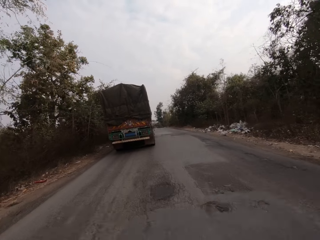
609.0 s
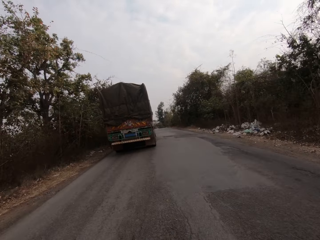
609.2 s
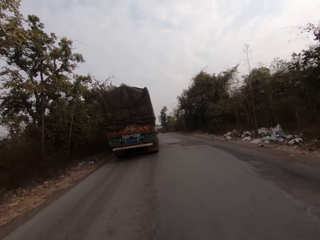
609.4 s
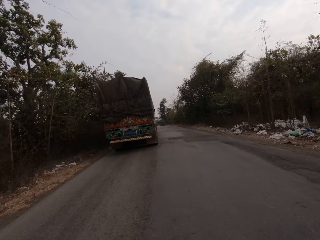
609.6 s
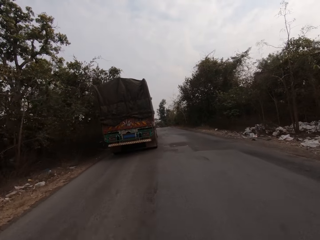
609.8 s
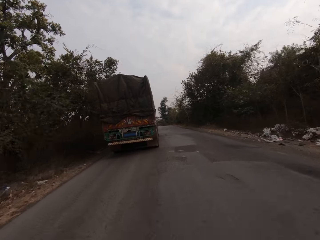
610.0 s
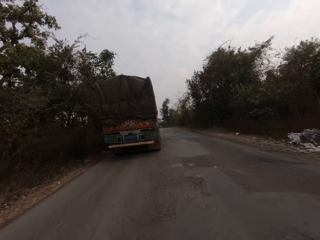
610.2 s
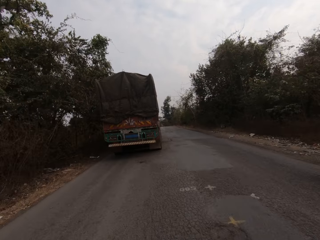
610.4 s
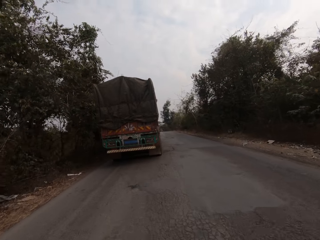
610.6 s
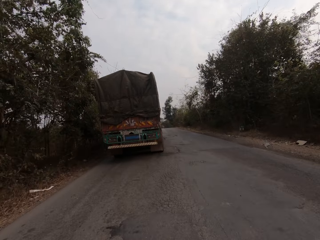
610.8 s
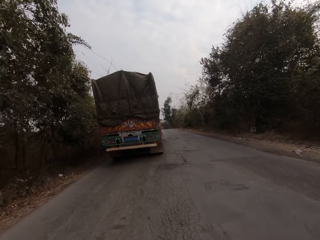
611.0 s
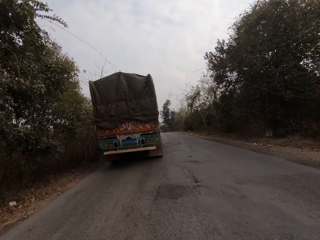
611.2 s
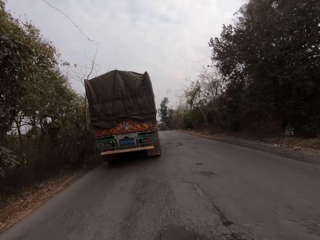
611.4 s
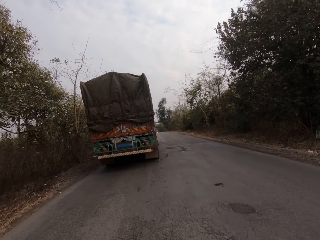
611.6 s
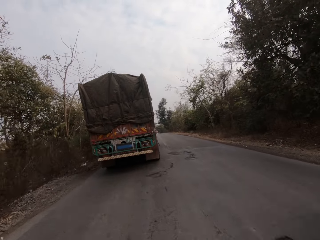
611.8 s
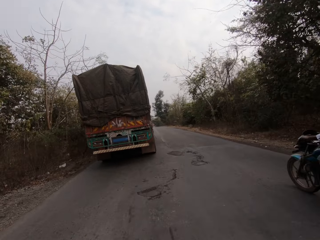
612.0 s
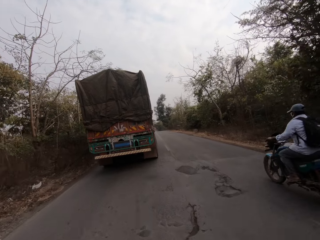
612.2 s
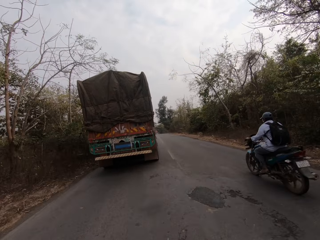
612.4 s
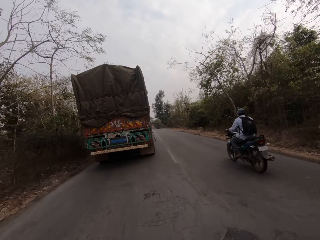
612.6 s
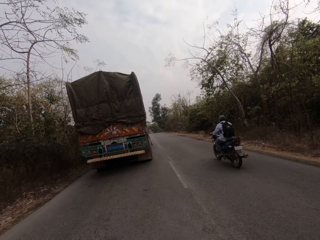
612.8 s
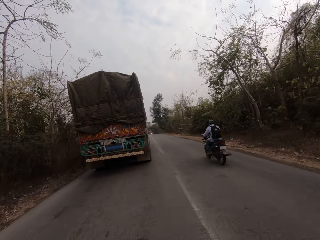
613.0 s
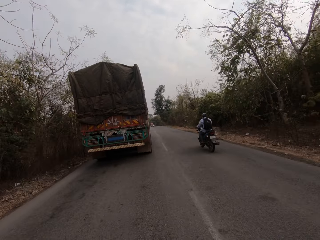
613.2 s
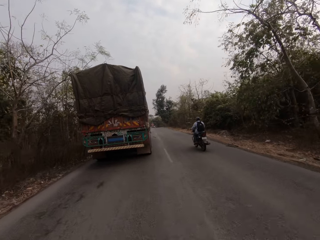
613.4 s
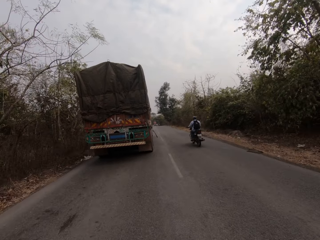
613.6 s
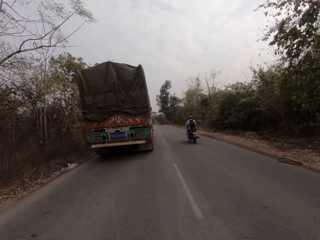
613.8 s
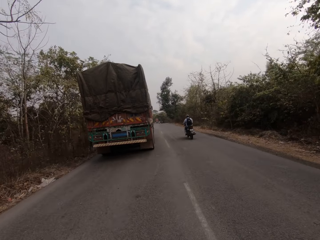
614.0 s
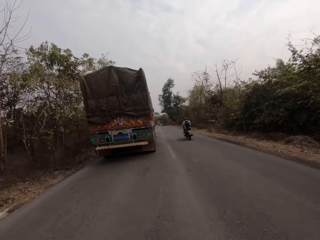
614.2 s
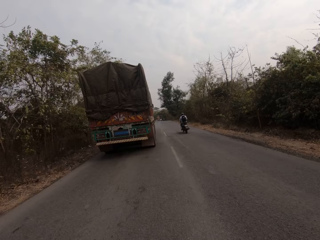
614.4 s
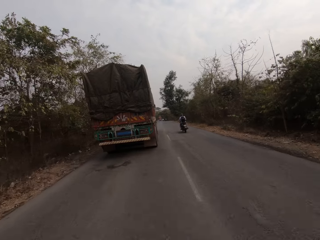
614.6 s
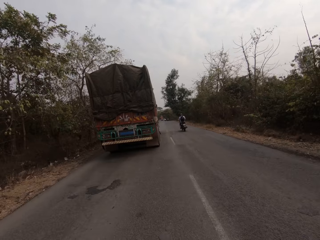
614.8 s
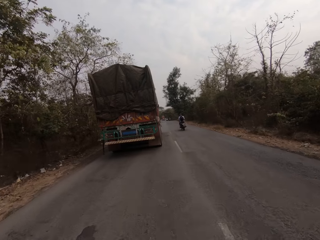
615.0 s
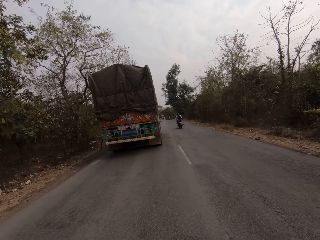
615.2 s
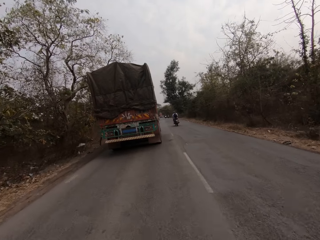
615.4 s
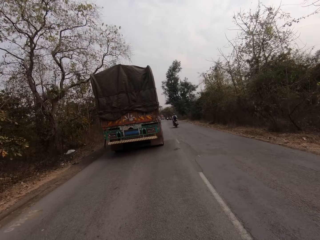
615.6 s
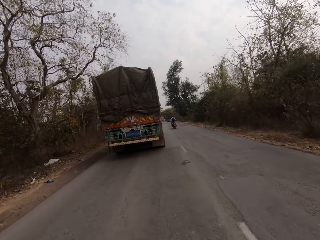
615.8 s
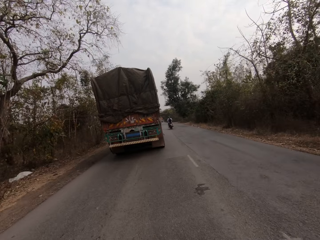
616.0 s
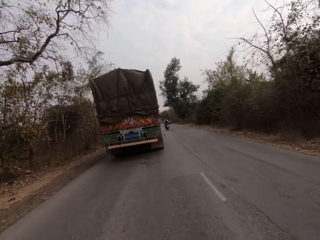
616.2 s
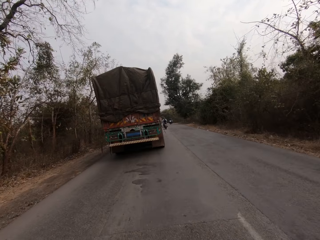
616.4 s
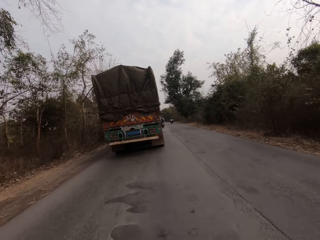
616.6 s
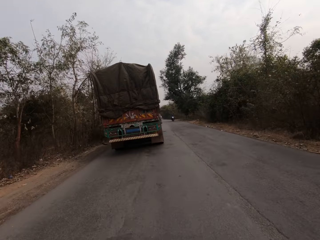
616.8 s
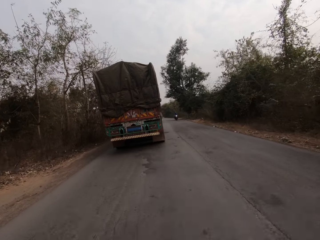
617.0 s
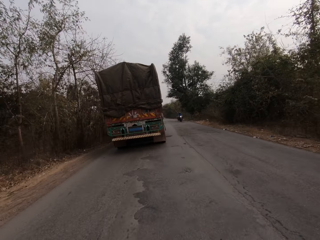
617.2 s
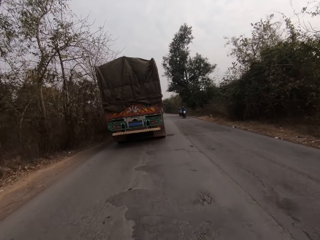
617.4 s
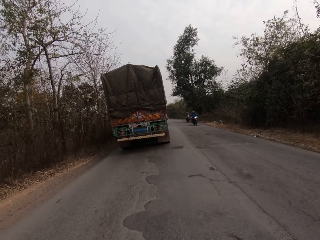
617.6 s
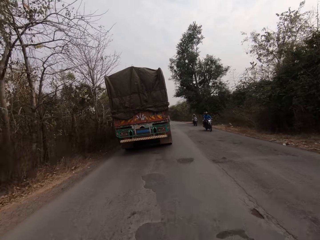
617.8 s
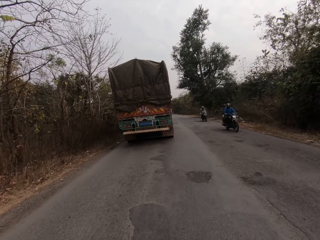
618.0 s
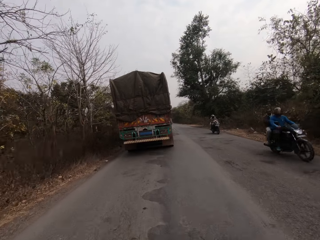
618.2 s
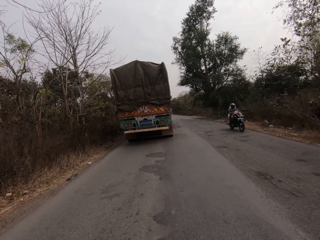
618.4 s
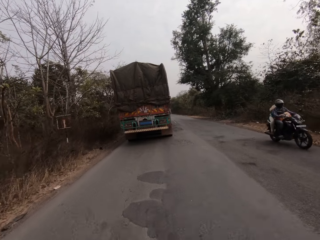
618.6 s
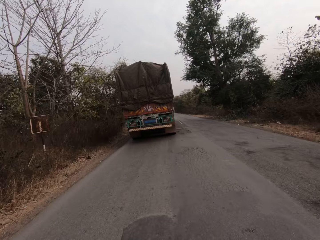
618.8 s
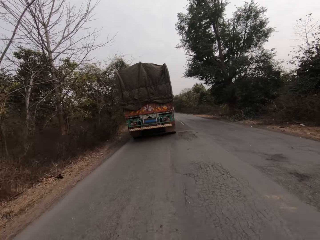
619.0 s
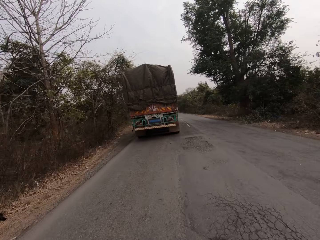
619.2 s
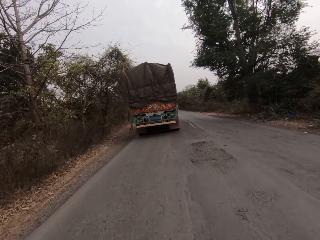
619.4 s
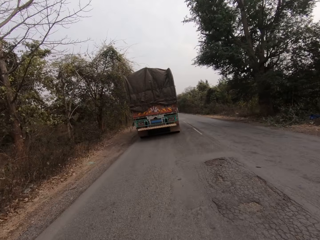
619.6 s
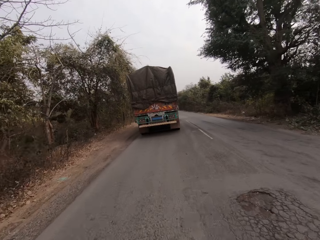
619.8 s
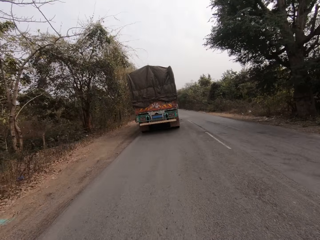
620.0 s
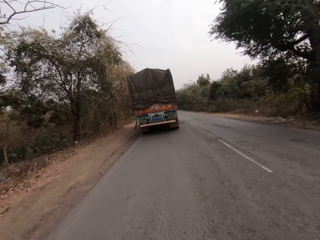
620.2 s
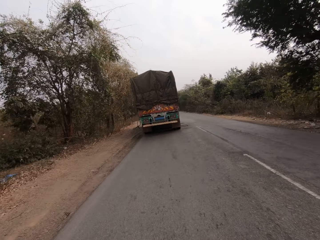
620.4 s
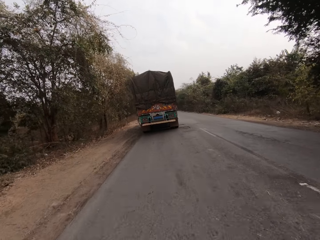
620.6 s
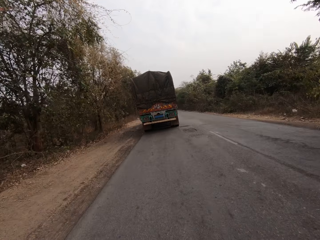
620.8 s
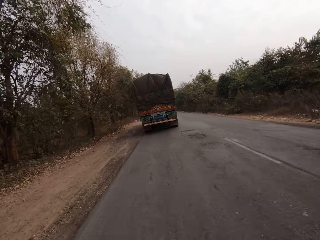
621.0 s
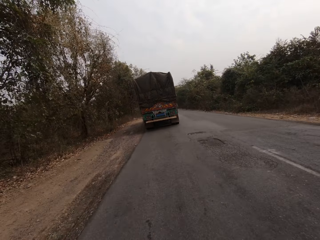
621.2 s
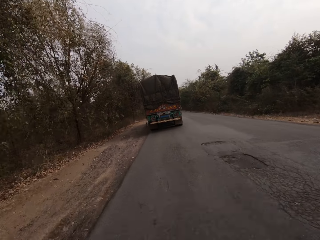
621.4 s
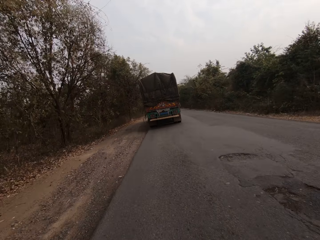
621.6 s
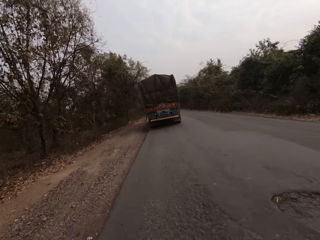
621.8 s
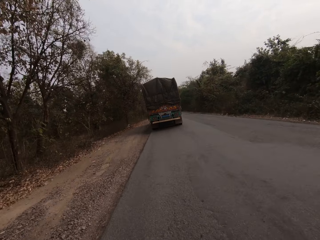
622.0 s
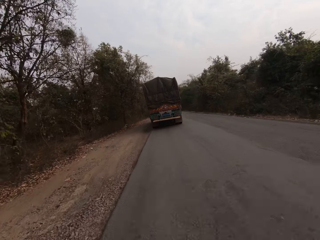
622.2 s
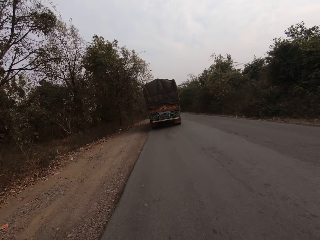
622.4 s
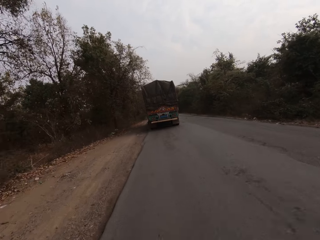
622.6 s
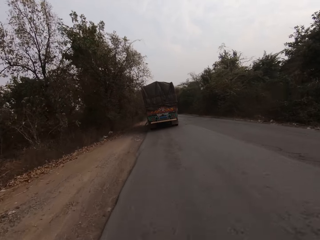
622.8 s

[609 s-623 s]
A bike drives past the camera wearer. The camera wearer drives past a bike. They drive past a bike again.

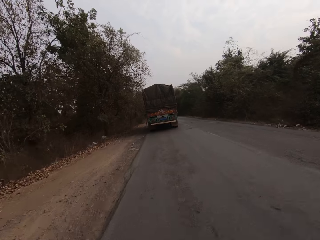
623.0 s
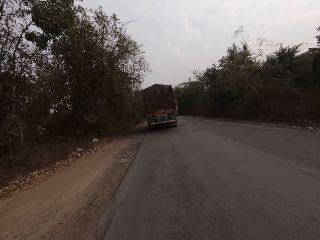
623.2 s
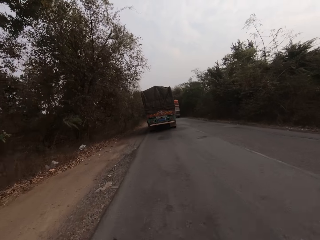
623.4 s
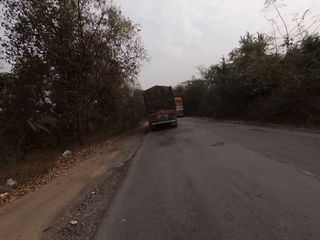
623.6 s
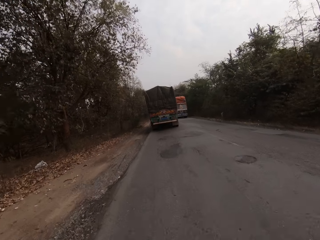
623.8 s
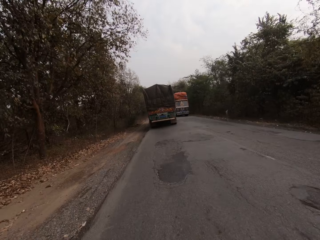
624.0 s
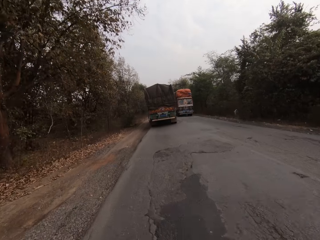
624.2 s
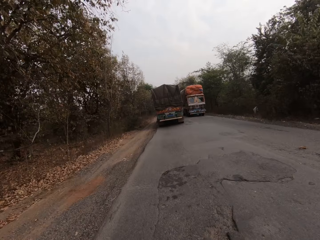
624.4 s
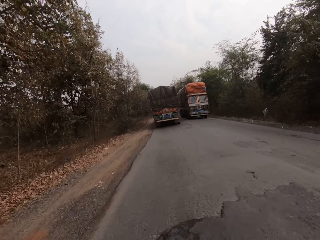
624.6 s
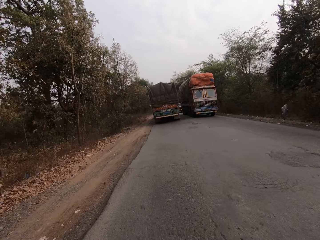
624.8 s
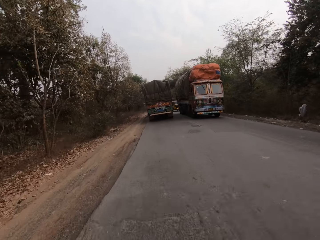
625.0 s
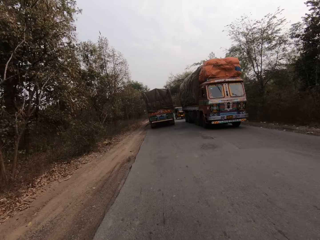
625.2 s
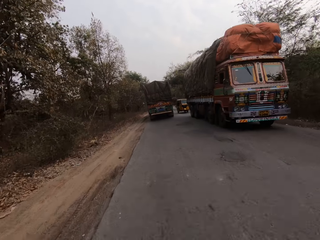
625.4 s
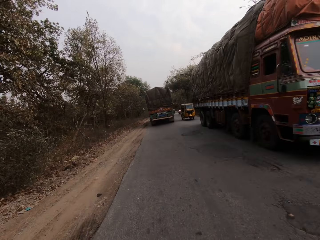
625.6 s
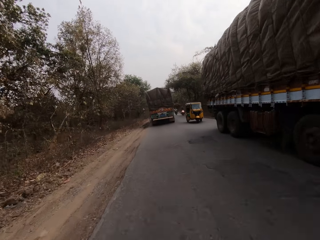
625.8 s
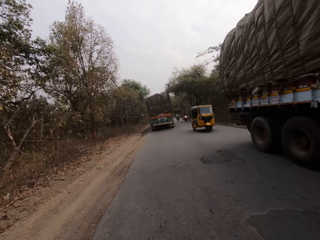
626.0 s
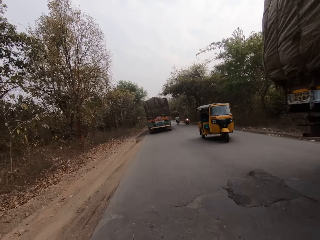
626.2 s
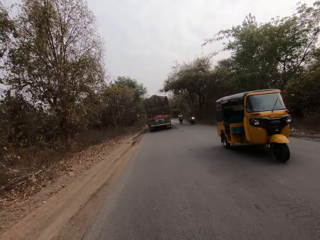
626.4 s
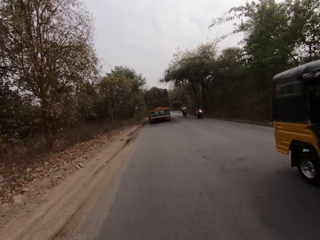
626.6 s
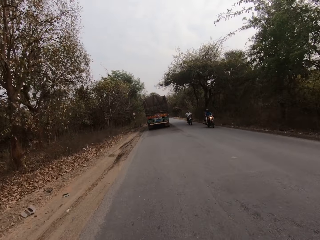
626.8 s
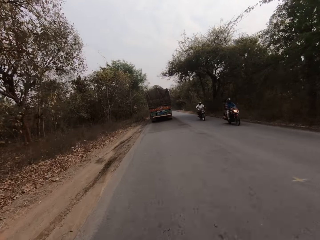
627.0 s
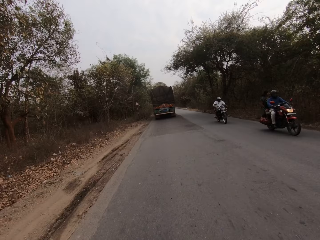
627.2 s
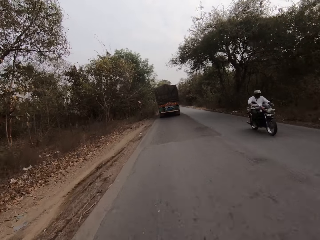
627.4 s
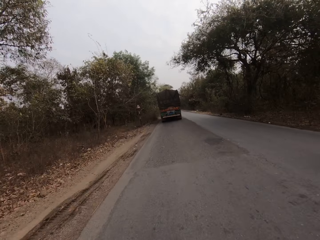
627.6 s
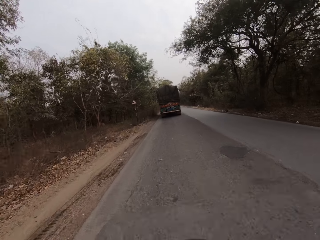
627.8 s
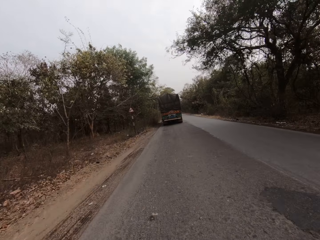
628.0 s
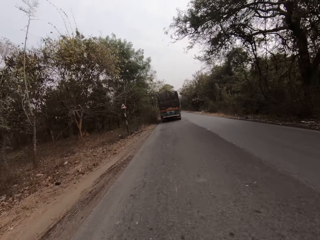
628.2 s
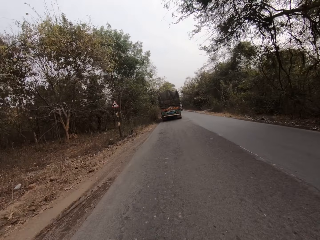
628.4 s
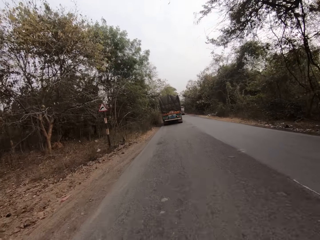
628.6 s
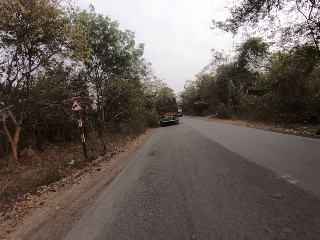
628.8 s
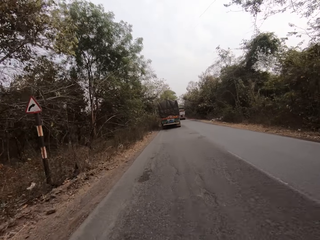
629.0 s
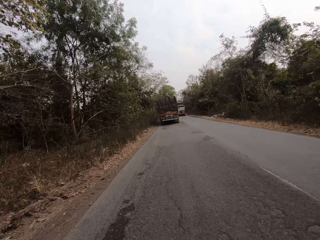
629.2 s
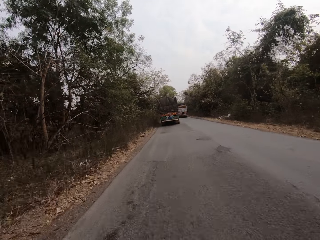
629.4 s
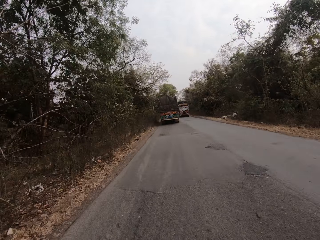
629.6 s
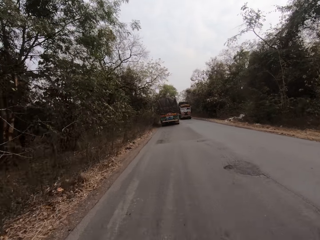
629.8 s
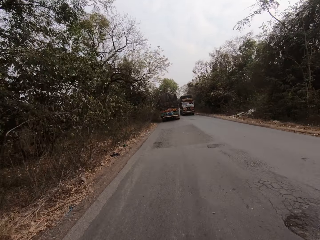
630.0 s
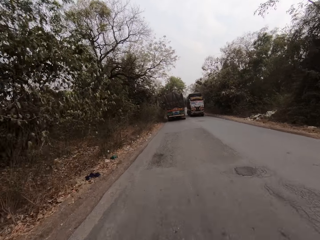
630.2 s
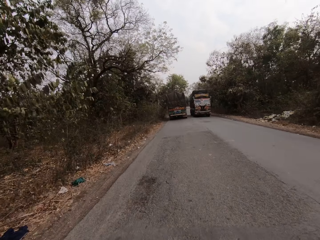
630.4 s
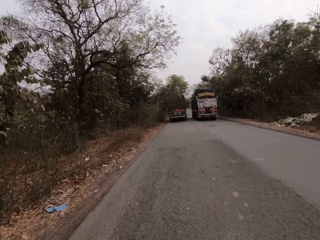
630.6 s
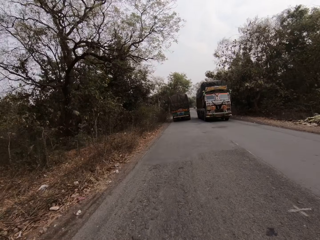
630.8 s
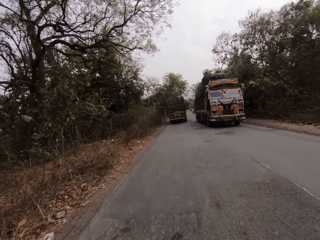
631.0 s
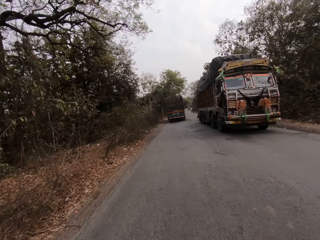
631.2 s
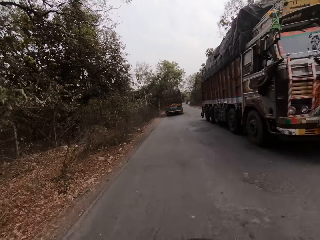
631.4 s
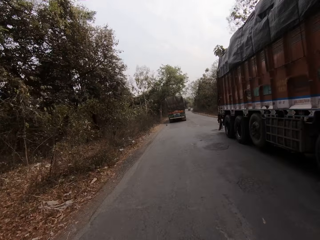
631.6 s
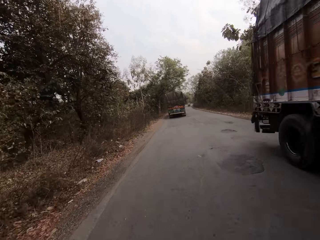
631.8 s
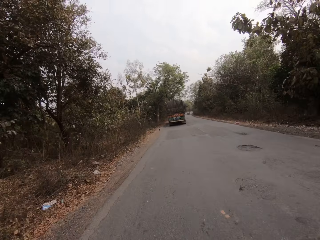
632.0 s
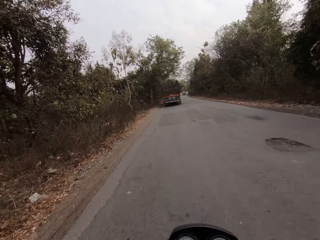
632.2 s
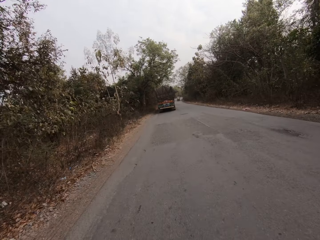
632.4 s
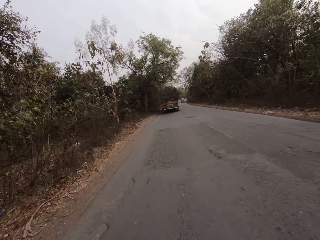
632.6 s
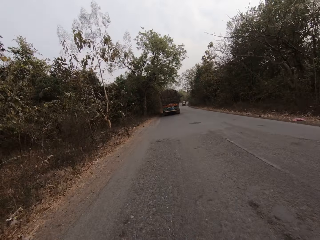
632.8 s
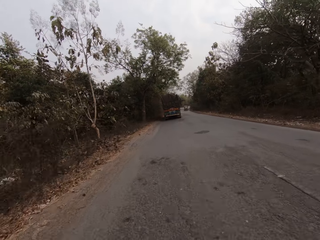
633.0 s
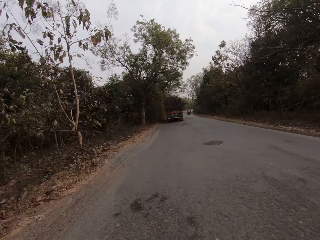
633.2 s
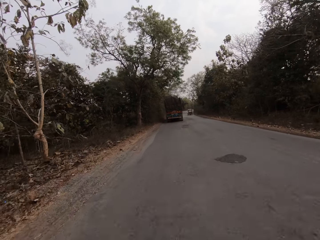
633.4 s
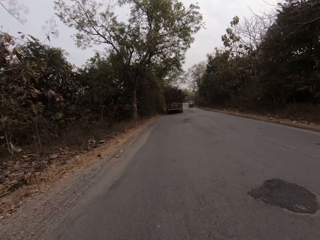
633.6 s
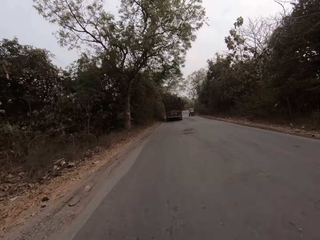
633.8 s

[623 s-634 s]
The camera wearer drives past a truck. They drive past a tricycle. They drive past a bike. They drive past a bike again. They drive past a truck.
